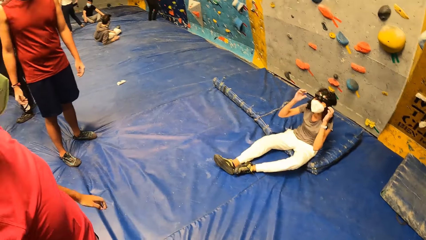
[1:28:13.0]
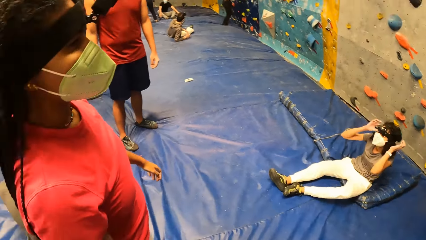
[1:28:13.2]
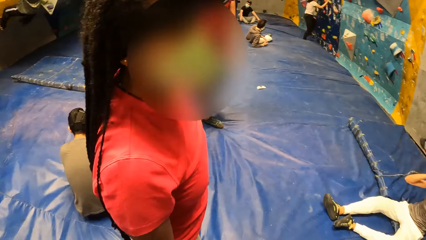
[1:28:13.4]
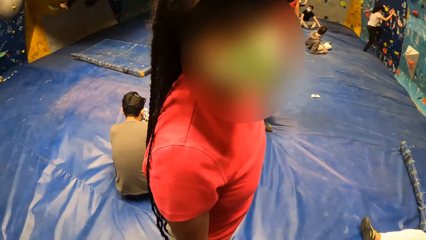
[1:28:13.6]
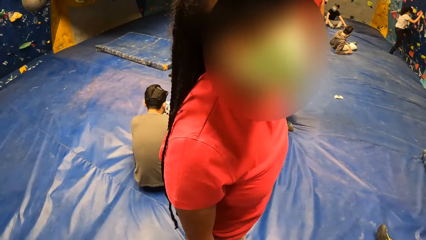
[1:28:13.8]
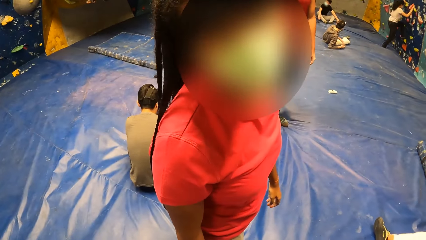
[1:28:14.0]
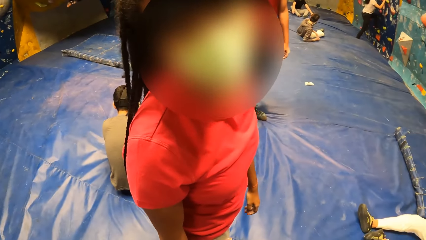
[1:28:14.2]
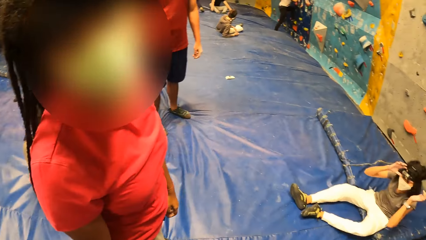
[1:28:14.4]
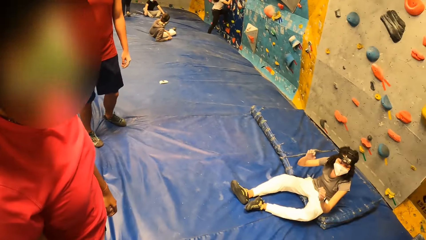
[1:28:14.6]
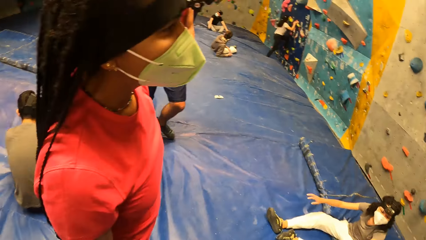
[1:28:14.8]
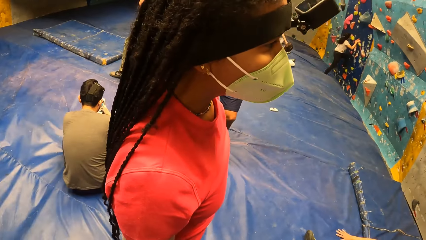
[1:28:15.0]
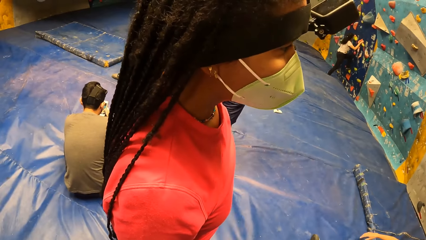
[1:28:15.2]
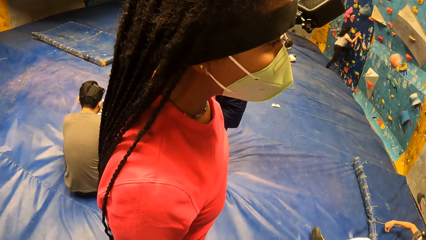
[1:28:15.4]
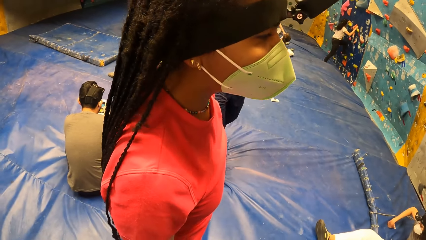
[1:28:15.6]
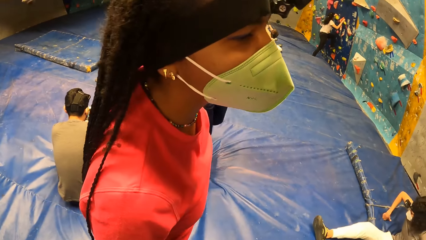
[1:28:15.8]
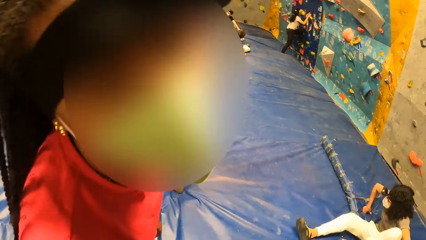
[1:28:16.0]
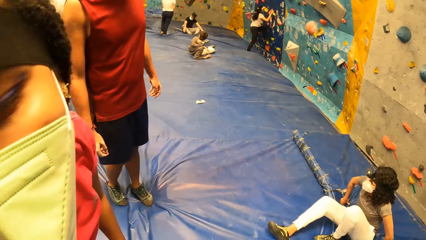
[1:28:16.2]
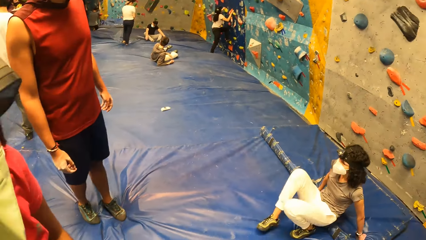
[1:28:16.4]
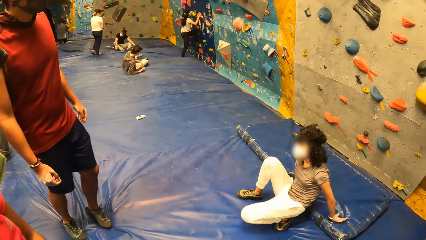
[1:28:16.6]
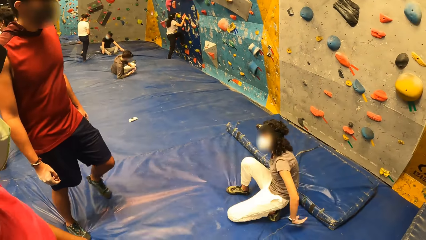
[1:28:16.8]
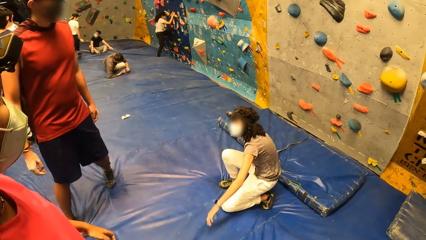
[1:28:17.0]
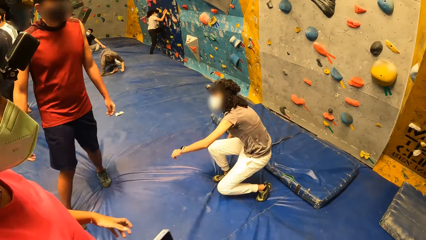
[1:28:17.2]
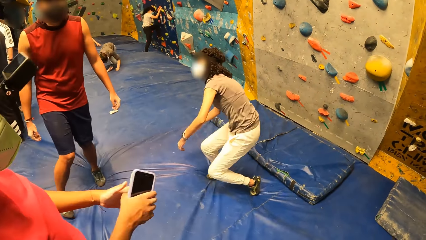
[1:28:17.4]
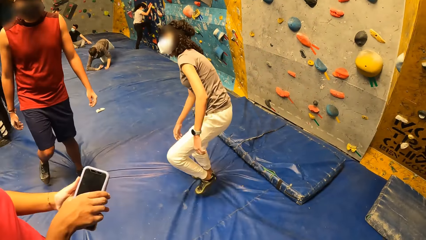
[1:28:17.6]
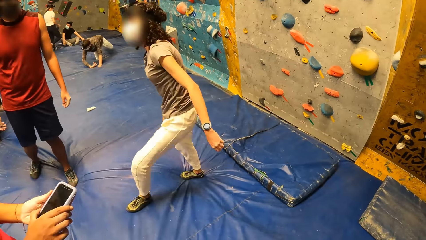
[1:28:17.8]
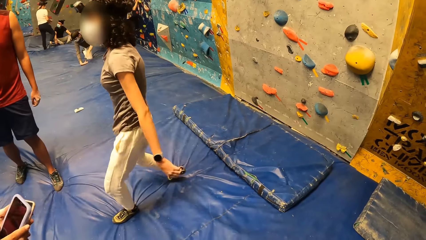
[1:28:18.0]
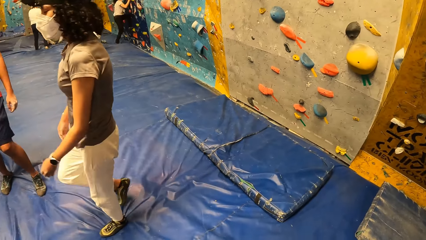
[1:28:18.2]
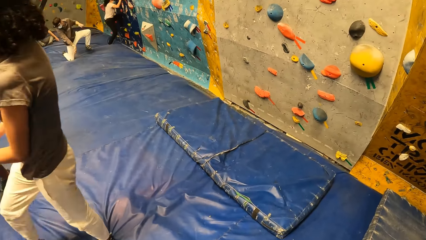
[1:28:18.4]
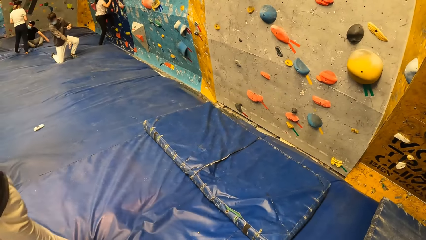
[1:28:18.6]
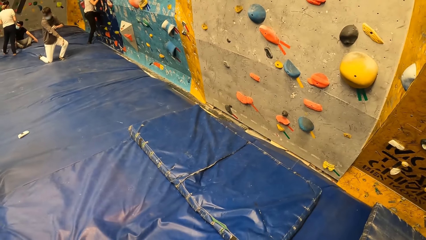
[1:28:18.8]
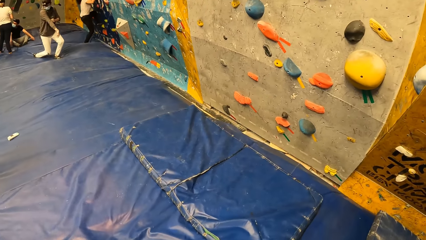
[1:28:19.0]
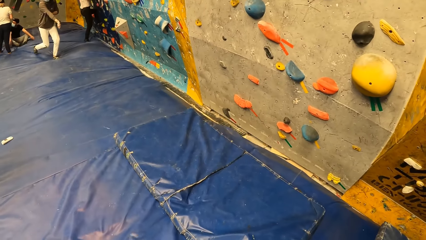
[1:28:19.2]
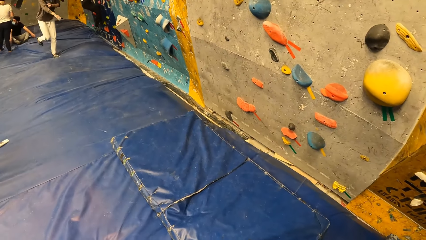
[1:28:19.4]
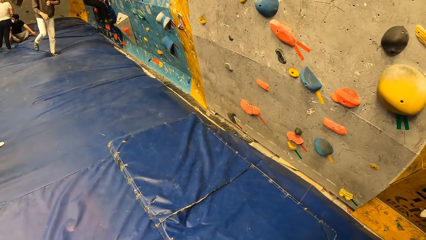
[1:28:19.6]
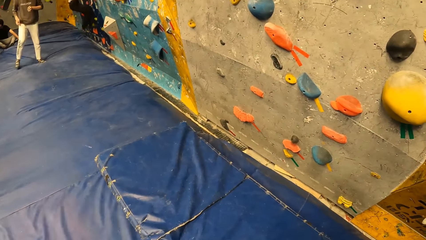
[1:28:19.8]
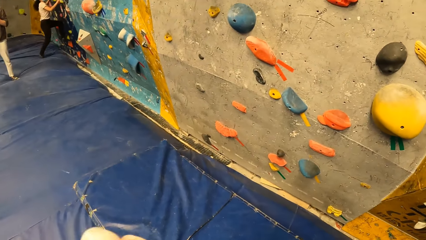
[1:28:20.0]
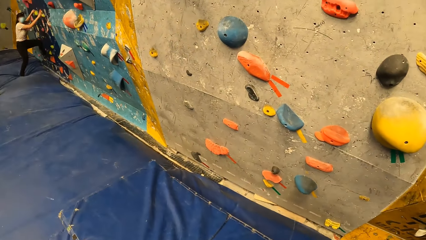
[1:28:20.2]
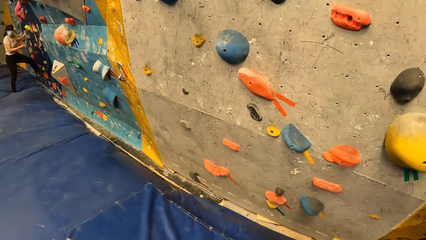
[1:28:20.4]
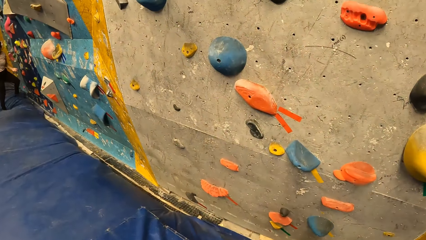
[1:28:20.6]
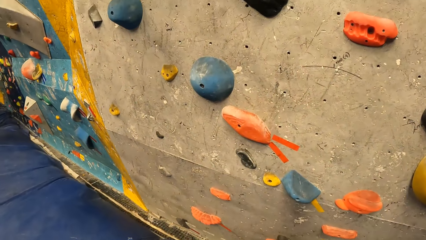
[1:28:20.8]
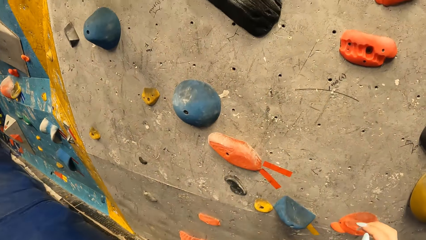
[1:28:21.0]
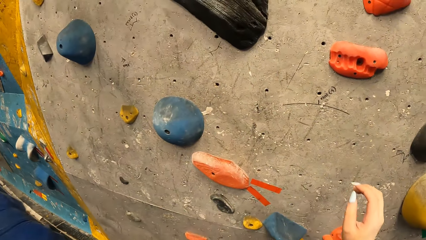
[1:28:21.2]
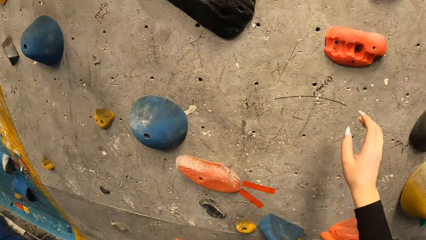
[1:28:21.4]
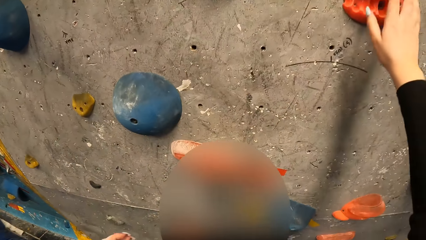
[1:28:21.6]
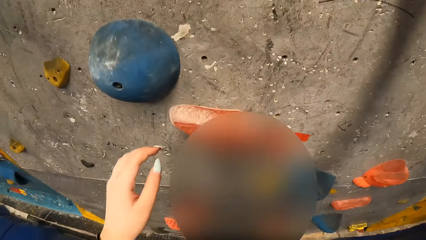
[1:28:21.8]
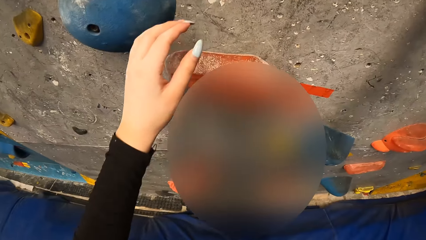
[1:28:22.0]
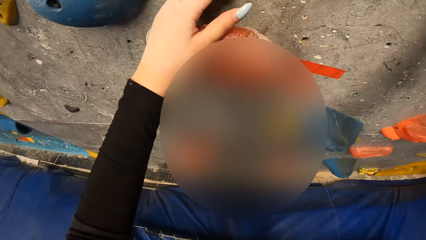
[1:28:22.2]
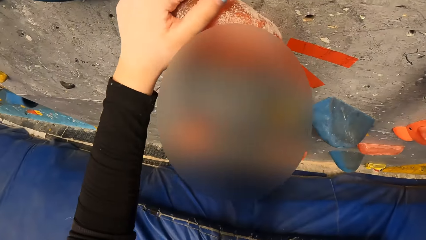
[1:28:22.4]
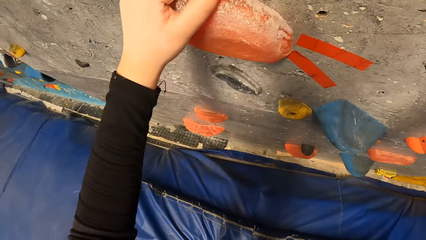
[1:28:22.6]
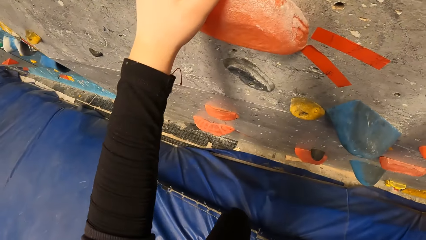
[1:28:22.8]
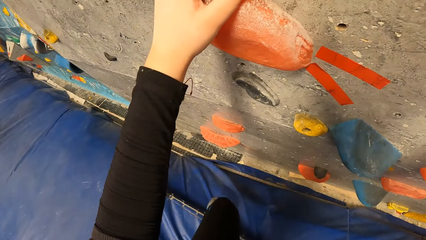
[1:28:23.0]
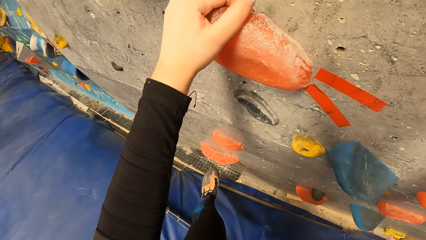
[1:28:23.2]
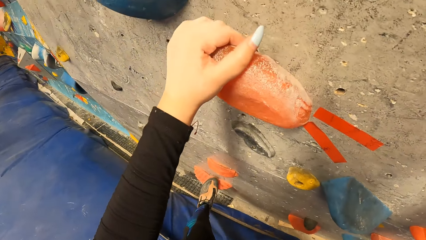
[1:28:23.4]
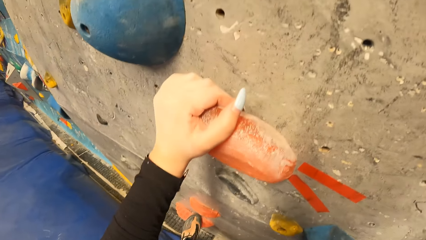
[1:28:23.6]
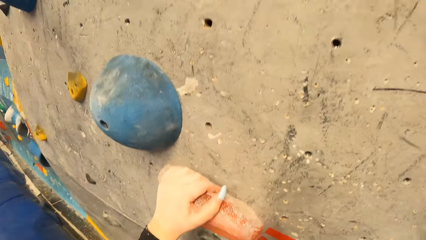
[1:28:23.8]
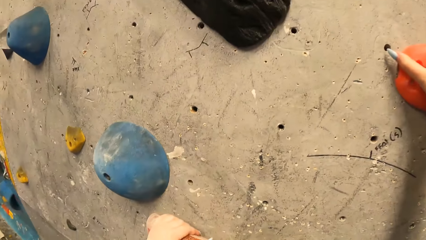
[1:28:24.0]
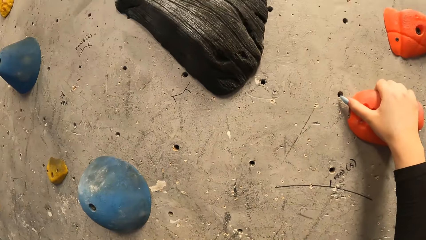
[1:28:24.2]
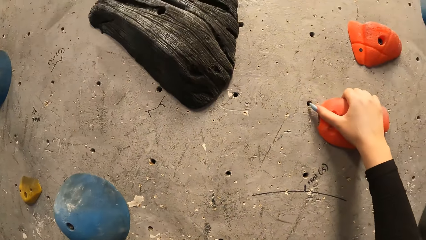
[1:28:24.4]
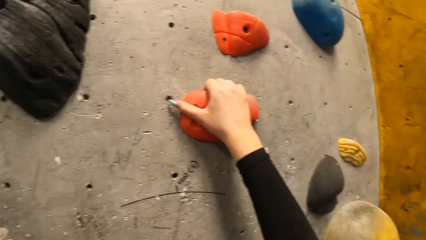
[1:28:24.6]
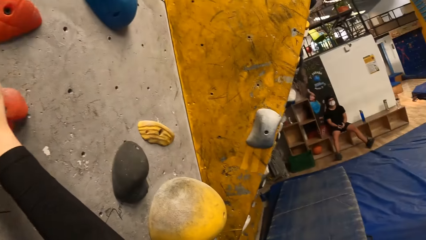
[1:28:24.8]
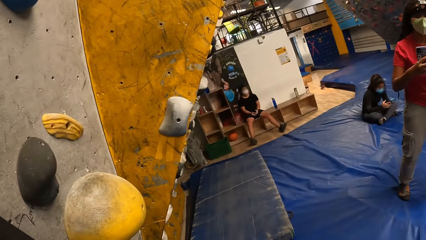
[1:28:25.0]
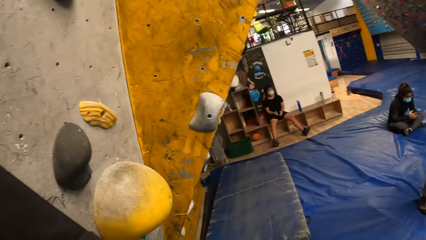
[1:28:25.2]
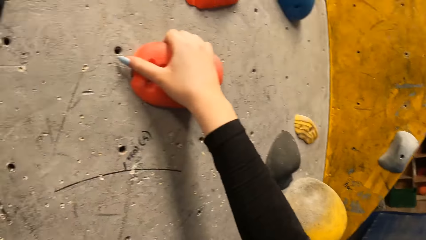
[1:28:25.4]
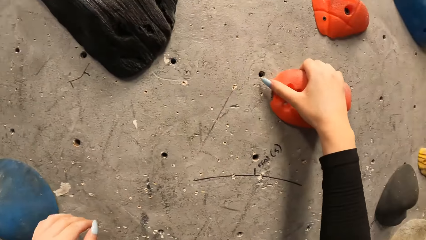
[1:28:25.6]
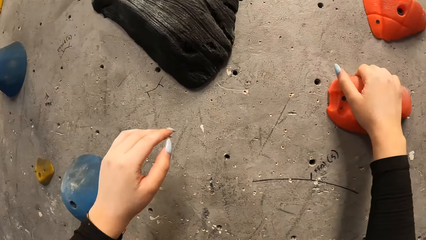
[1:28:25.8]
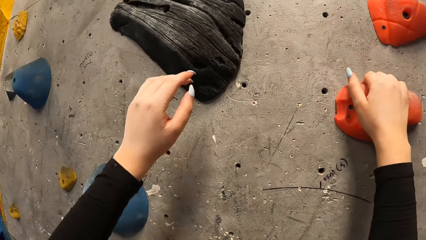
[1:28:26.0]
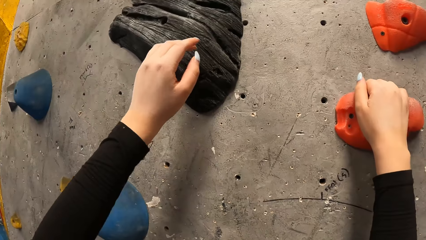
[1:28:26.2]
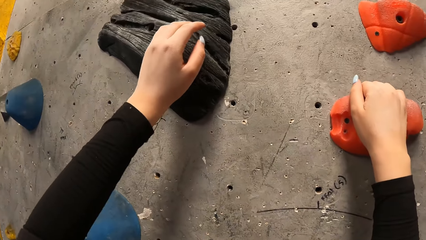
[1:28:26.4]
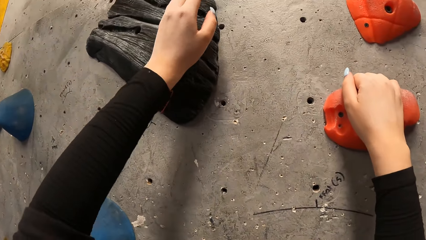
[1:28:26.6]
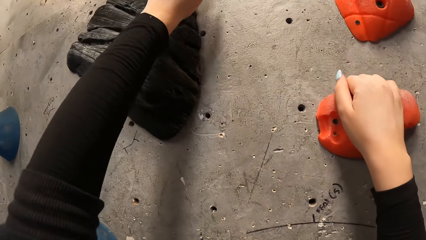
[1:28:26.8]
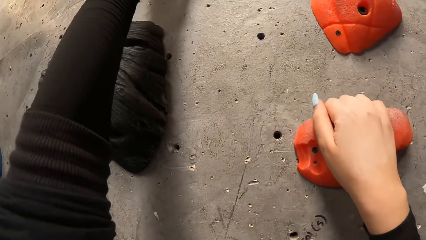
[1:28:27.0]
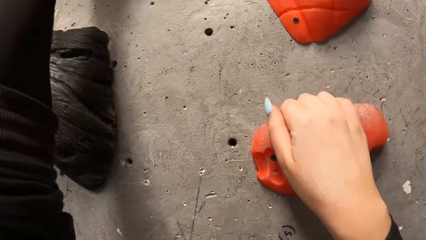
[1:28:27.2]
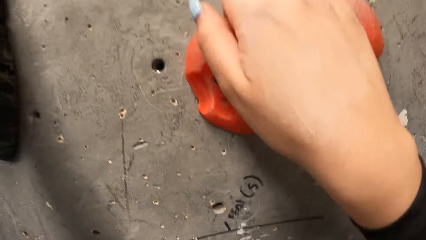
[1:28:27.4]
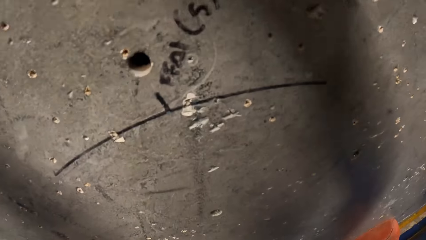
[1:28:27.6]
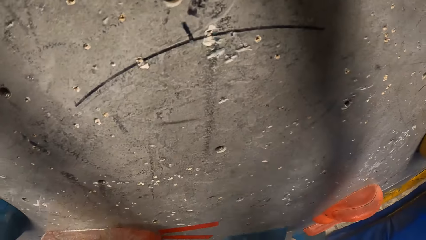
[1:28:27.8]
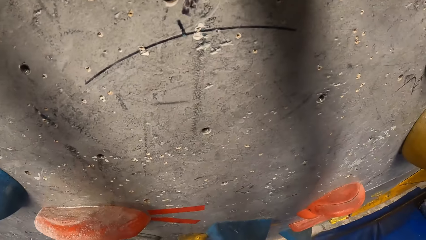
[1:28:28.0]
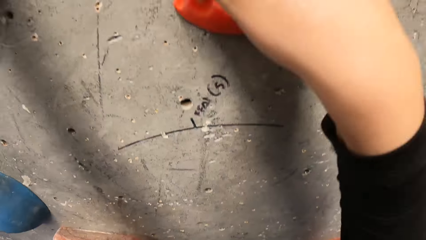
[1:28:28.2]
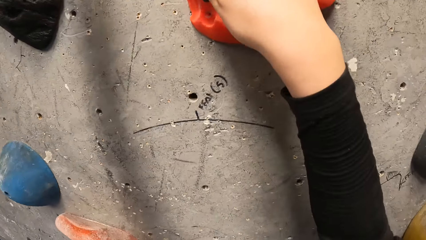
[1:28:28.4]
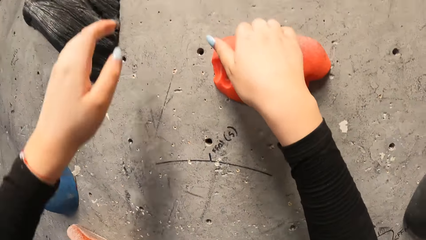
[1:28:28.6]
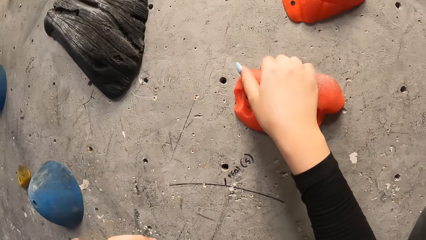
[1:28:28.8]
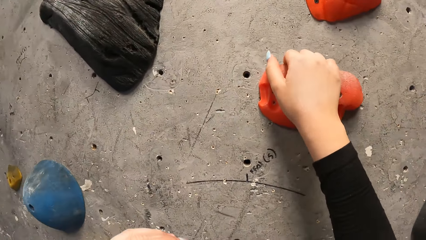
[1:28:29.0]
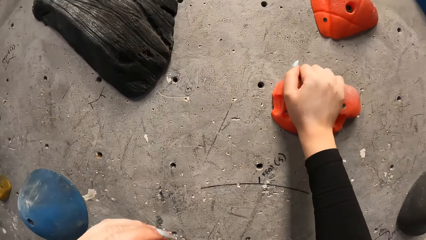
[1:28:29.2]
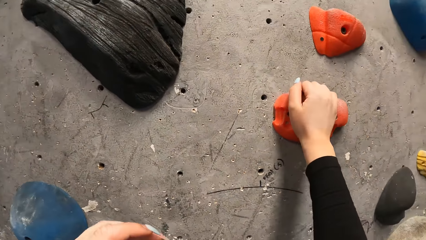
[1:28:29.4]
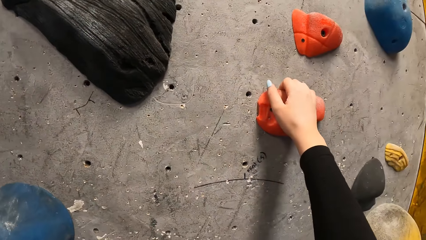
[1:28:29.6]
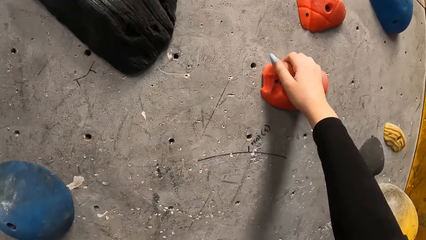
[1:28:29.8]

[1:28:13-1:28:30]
The camera wearer is talking. They walk around. They climb the bouldering wall with both hands.
